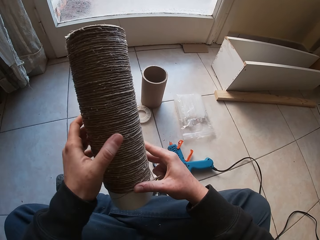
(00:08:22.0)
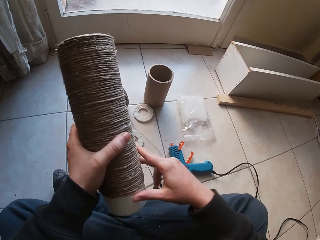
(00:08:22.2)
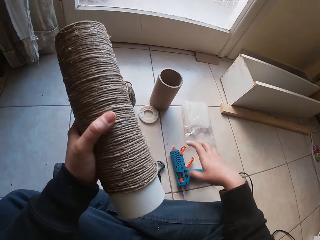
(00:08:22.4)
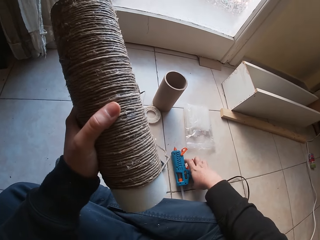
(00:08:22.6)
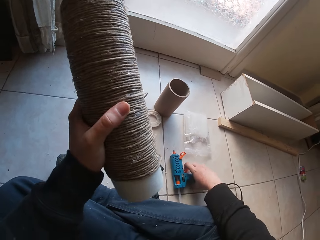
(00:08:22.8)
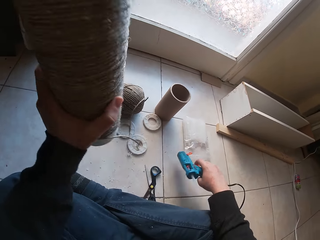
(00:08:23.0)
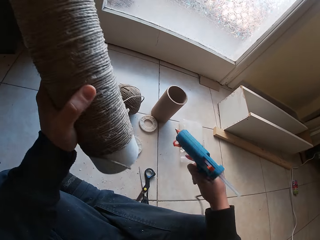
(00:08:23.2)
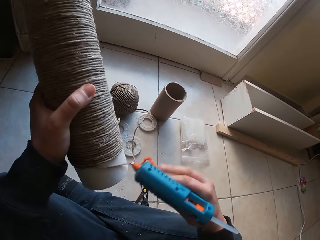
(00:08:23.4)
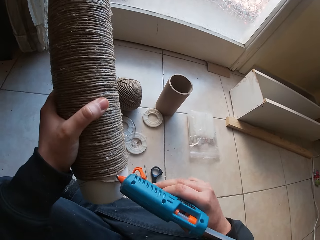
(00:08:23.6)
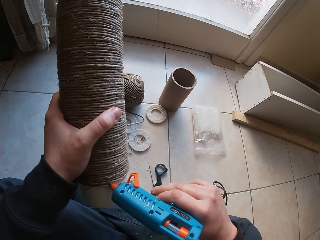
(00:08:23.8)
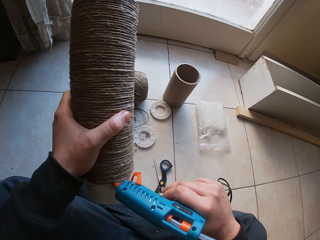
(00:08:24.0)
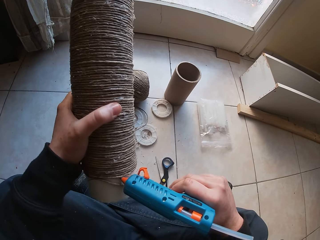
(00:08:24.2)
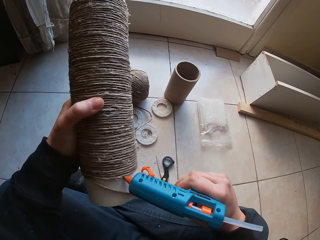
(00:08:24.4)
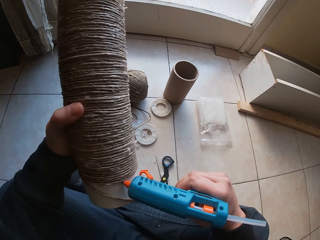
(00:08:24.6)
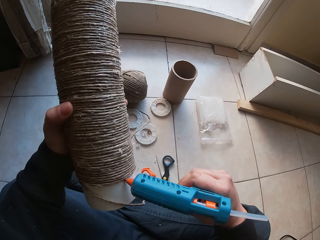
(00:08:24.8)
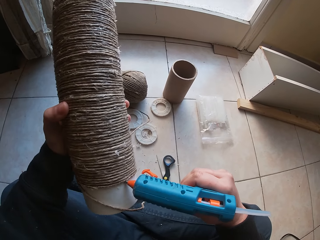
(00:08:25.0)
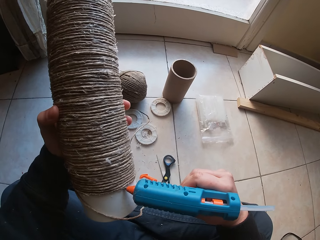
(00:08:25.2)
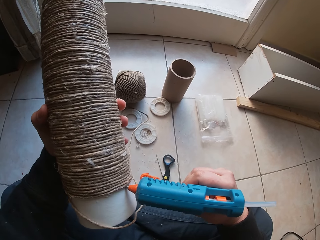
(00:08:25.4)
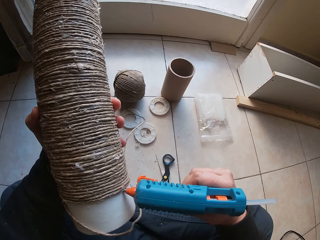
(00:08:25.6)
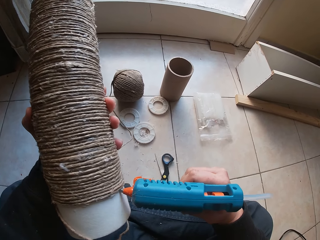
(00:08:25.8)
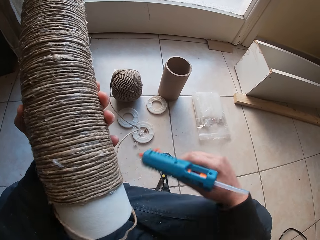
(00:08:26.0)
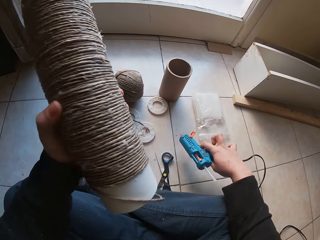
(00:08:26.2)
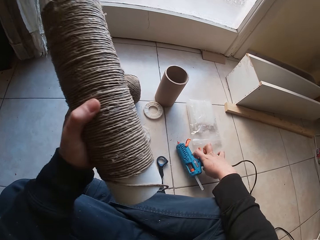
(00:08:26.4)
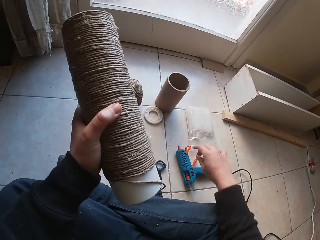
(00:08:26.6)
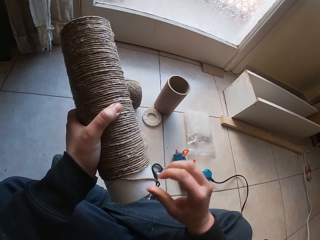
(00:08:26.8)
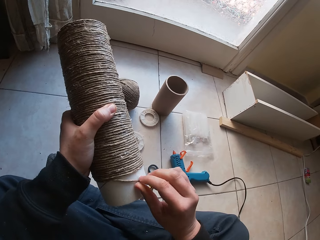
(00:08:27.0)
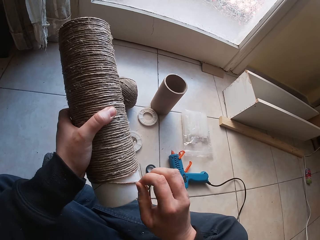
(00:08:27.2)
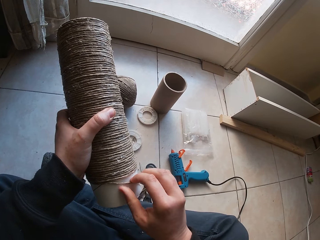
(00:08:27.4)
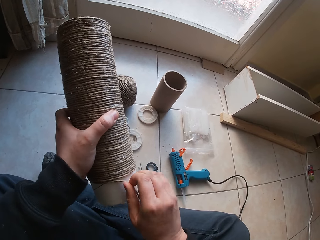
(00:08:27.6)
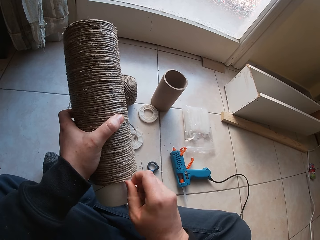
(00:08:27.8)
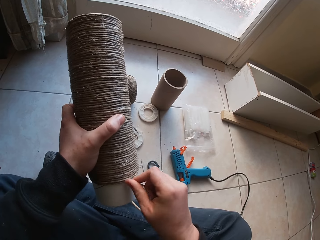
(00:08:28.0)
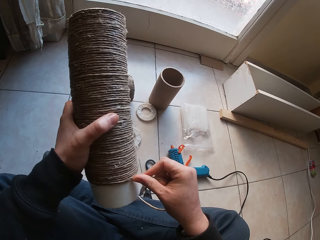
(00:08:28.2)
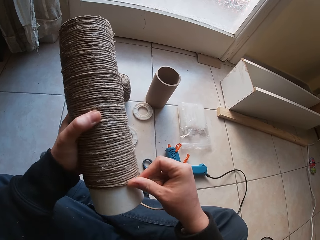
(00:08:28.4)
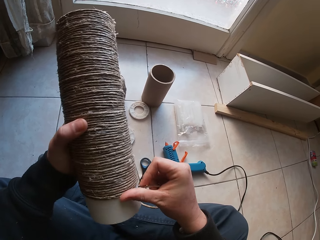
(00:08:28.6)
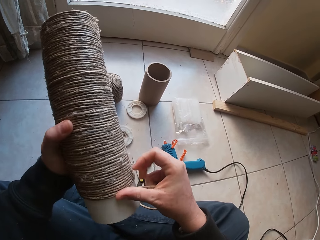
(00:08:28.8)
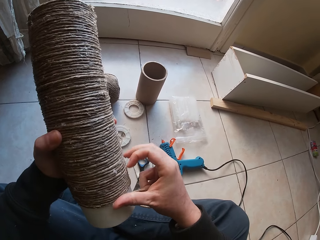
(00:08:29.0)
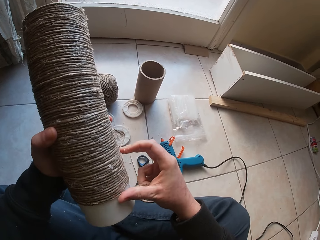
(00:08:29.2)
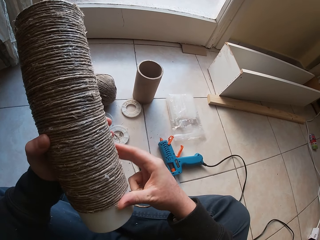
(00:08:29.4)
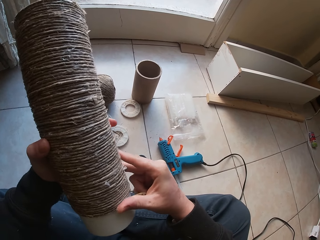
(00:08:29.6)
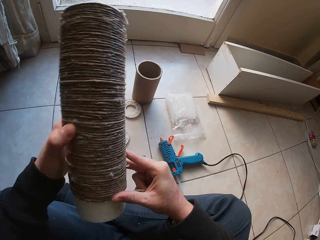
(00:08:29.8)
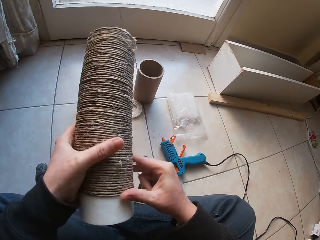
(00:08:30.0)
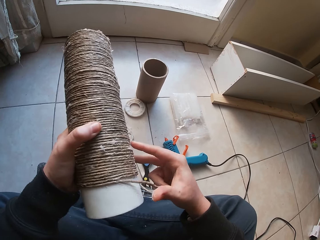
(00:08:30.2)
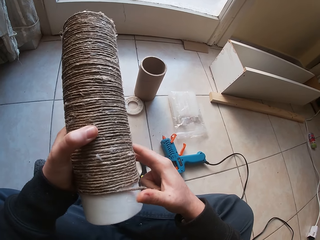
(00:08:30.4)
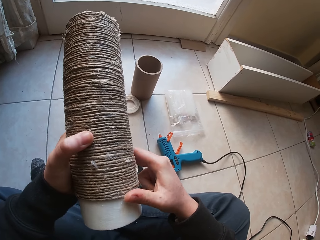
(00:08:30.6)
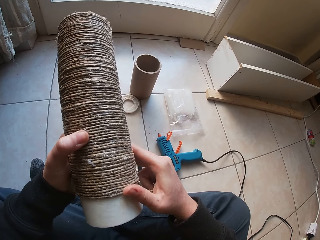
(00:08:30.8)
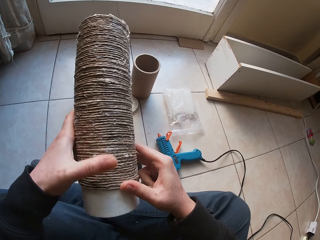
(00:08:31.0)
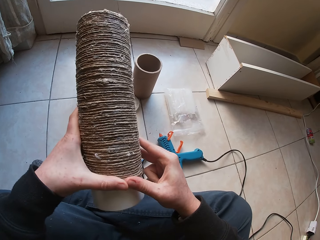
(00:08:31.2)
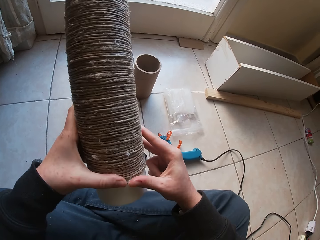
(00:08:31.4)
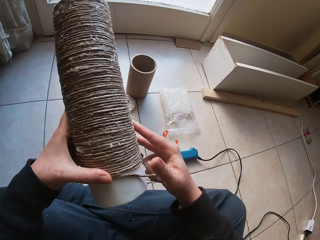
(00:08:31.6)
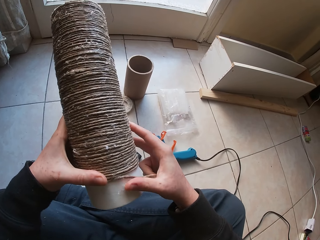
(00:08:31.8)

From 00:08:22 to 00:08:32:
The camera wearer picks up the glue gun from the floor with his right hand. He applies glue to the craft with the glue gun in his right hand. He puts the glue gun on the floor with his right hand. He puts the rope round the tubular cardboard with his right hand.

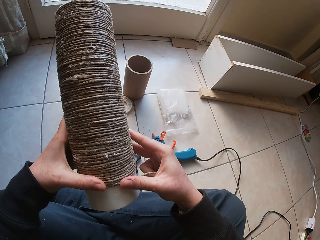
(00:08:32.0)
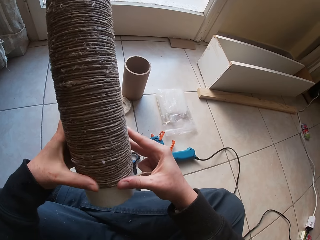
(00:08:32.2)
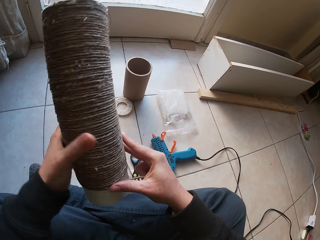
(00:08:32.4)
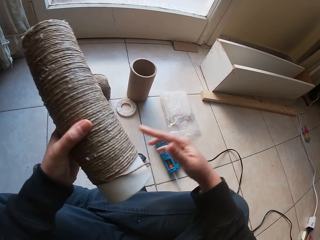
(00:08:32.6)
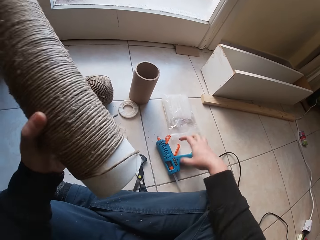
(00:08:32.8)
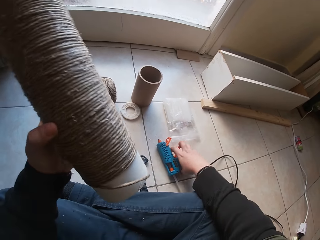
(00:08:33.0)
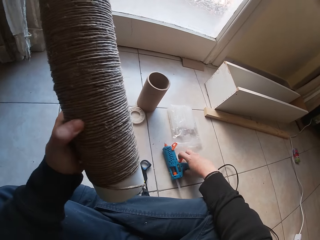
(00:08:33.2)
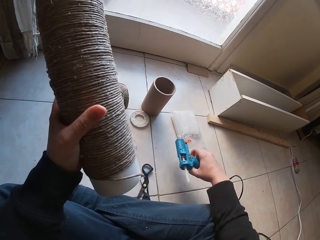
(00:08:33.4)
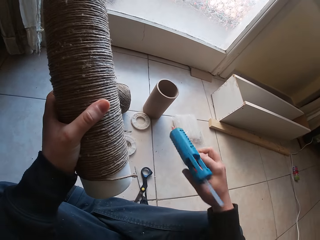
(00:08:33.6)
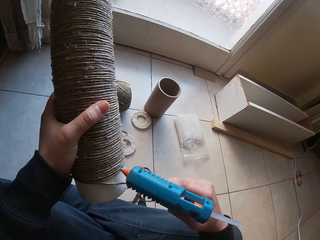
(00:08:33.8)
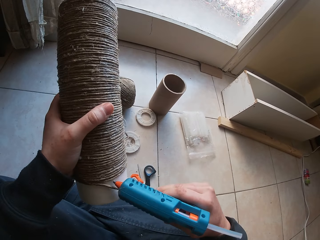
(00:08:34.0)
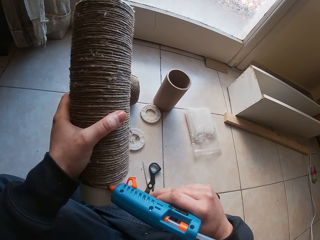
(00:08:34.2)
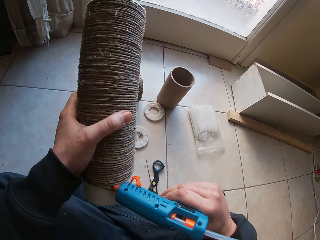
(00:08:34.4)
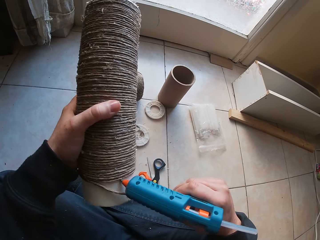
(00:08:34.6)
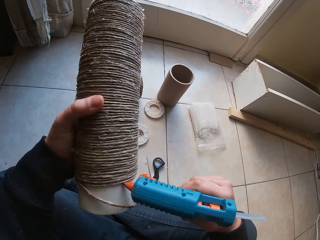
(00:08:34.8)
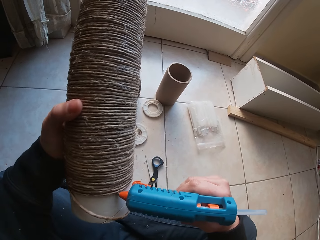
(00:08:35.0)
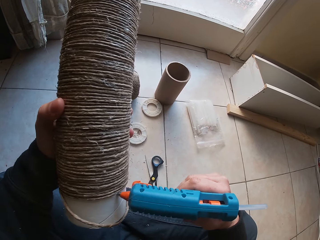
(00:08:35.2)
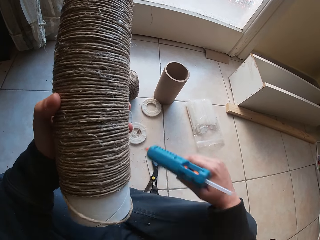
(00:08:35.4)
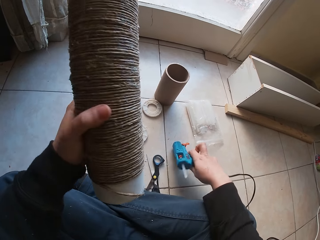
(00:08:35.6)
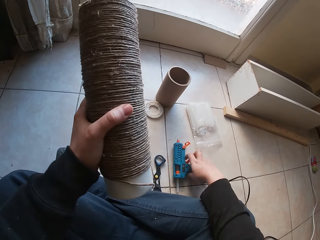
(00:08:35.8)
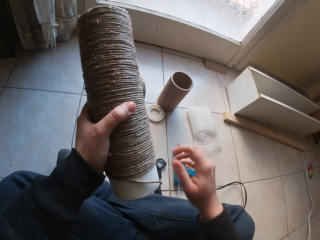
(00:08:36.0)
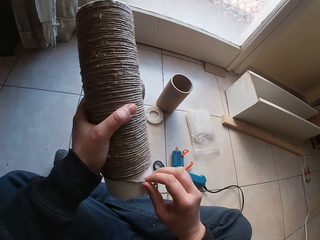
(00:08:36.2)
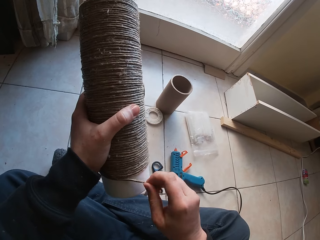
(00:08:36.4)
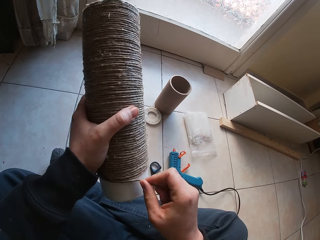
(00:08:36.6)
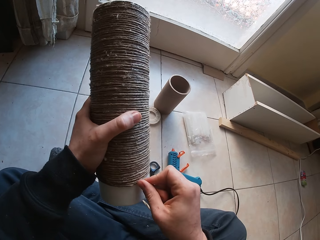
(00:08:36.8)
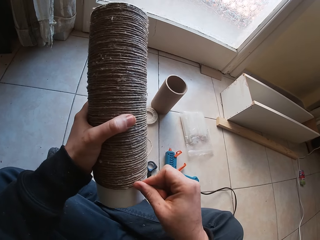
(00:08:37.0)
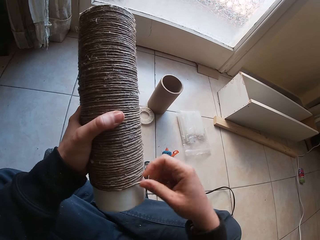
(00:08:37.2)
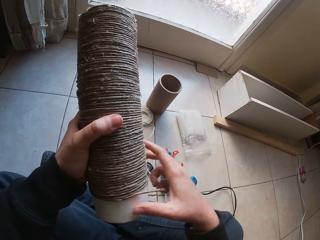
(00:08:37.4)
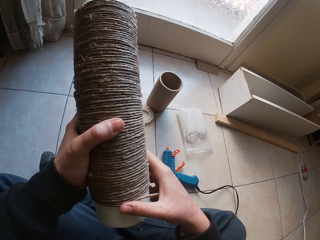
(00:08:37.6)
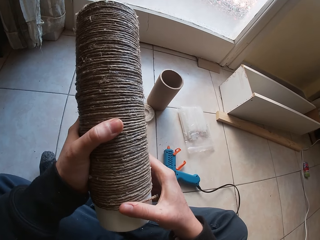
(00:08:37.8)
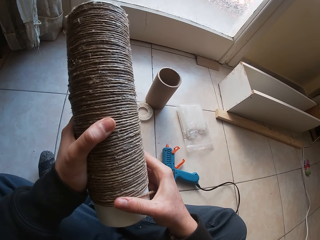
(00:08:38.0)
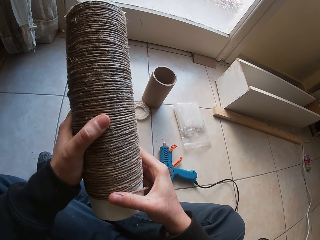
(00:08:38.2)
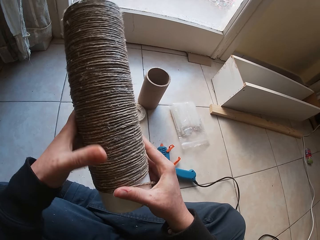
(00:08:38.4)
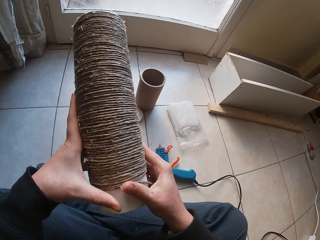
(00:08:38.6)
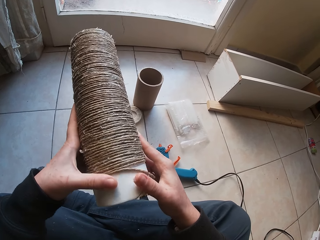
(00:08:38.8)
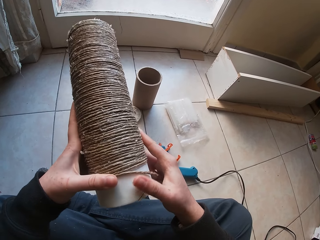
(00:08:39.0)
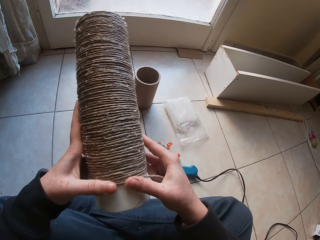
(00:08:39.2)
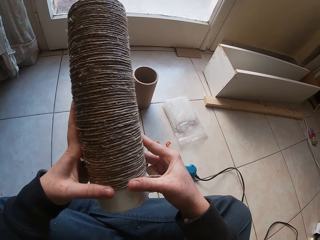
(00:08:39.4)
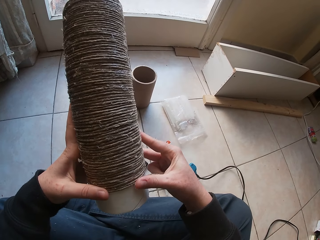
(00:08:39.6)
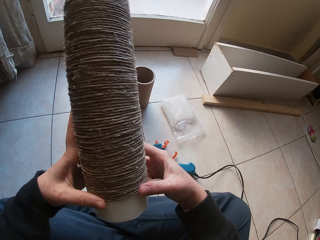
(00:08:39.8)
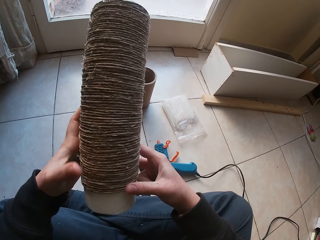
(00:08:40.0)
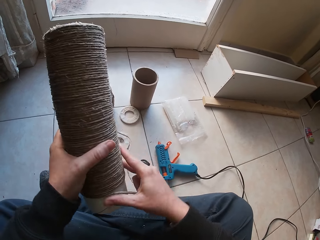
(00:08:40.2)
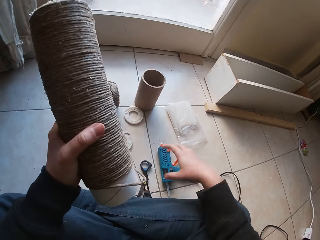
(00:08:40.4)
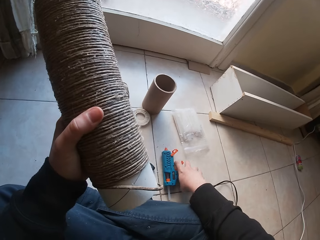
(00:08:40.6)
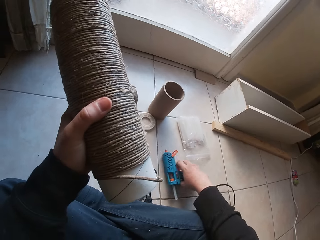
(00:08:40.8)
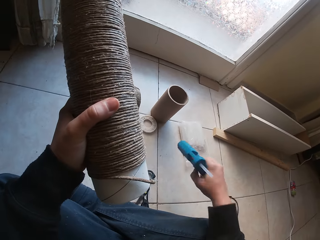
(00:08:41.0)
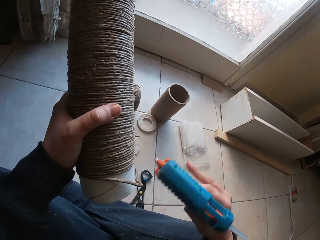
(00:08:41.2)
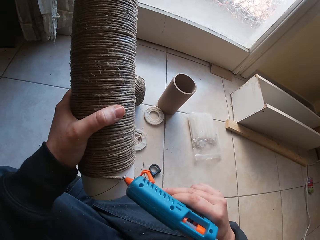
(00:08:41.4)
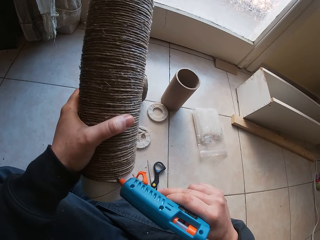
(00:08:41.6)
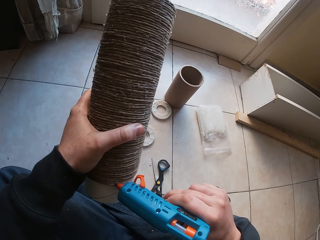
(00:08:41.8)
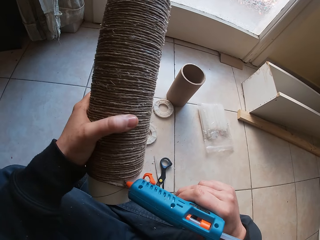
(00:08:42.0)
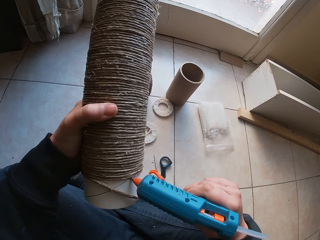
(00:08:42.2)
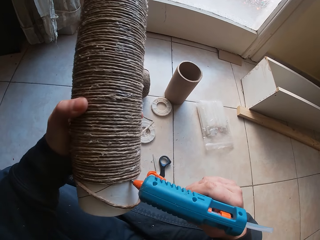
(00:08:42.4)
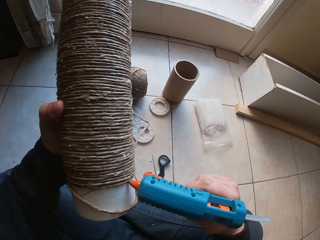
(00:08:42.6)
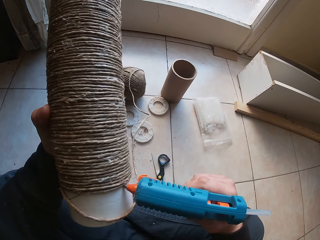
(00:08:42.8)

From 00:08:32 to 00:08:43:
The camera wearer picks up the glue gun from the floor with his right hand. He applies glue to the craft with the glue gun in his right hand. He puts the glue gun on the floor with his right hand. He puts the rope round the tubular cardboard with his right hand. He picks up the glue gun from the floor with his right hand. He applies glue to the craft with the glue gun in his right hand.
